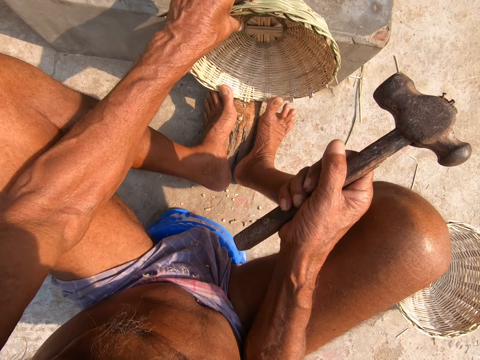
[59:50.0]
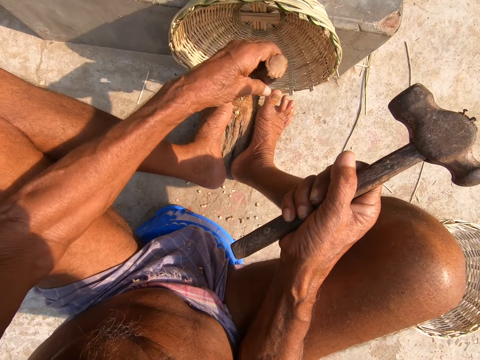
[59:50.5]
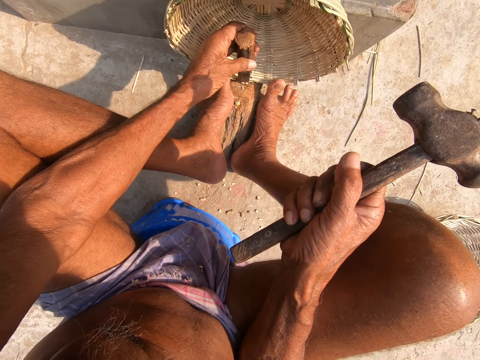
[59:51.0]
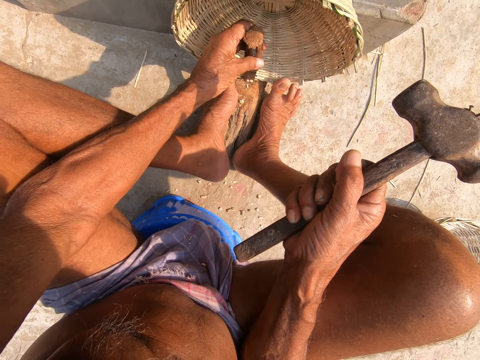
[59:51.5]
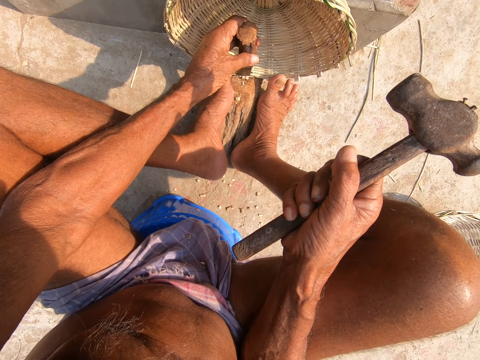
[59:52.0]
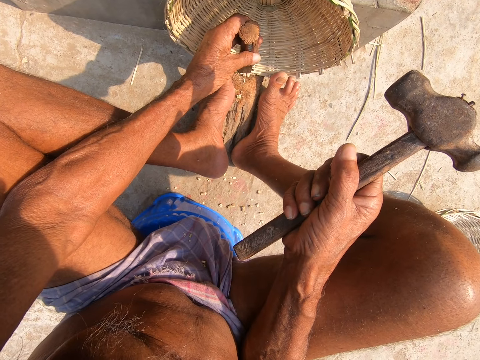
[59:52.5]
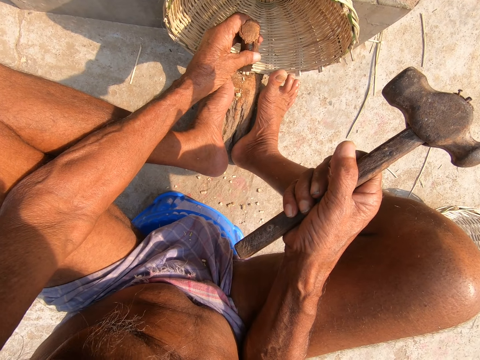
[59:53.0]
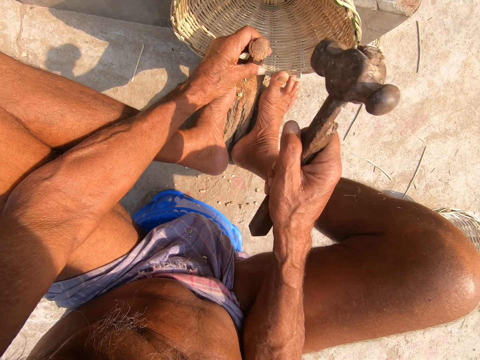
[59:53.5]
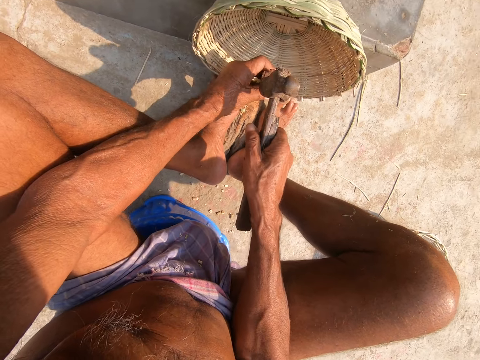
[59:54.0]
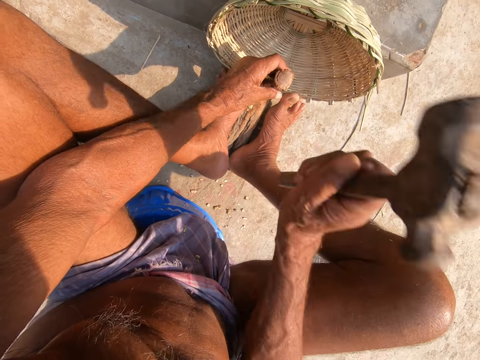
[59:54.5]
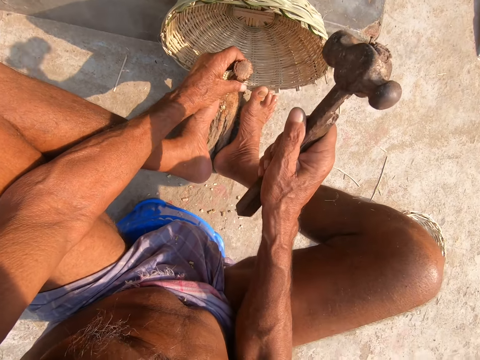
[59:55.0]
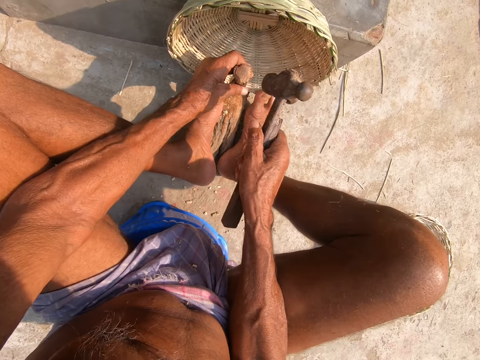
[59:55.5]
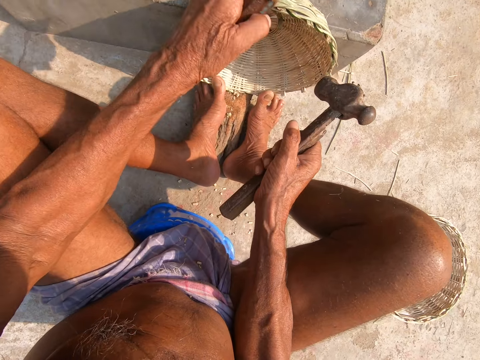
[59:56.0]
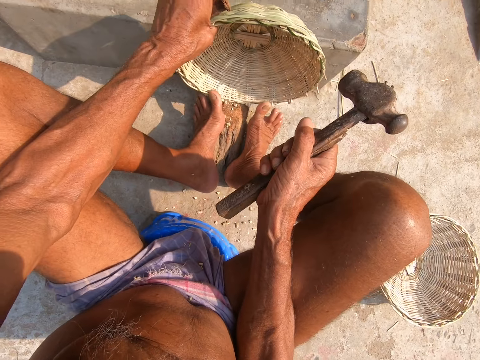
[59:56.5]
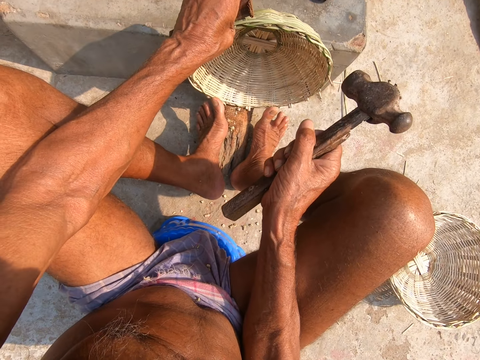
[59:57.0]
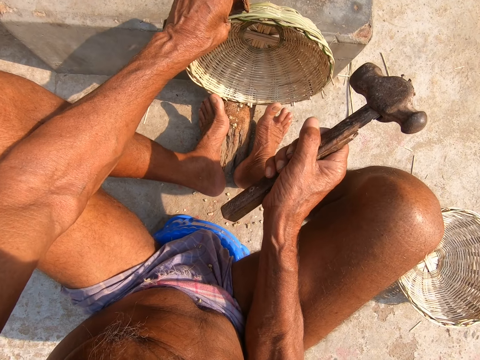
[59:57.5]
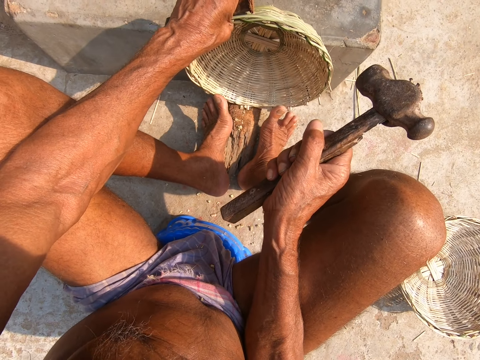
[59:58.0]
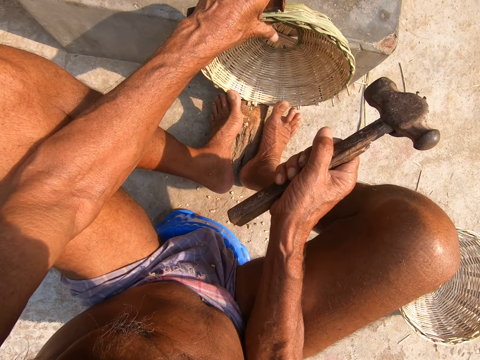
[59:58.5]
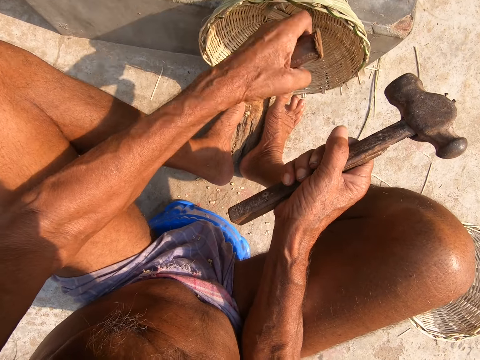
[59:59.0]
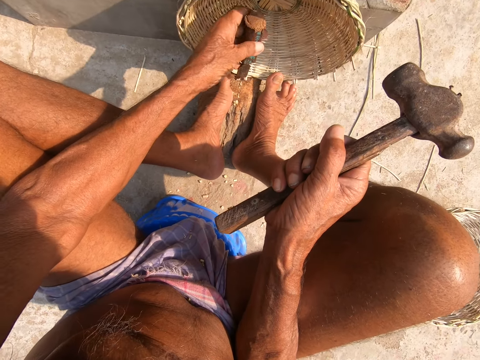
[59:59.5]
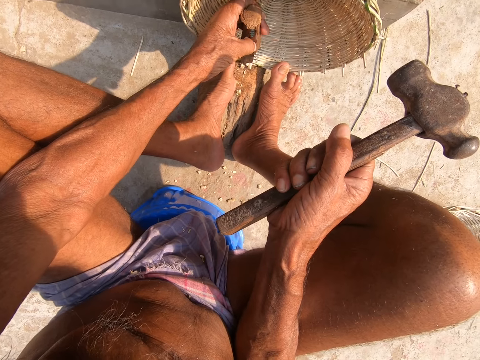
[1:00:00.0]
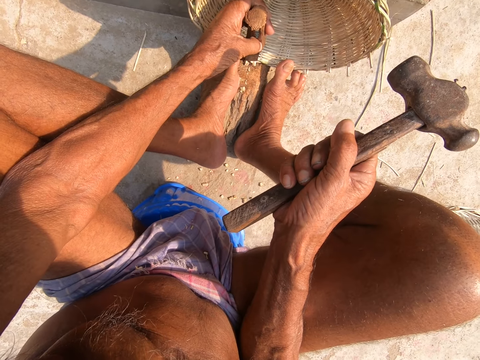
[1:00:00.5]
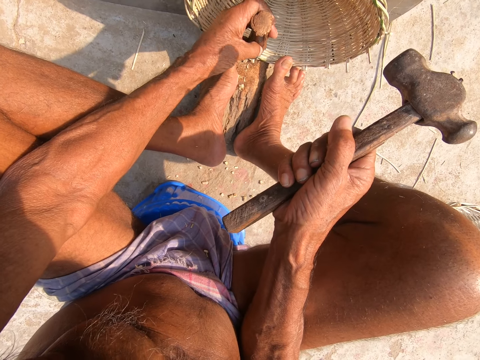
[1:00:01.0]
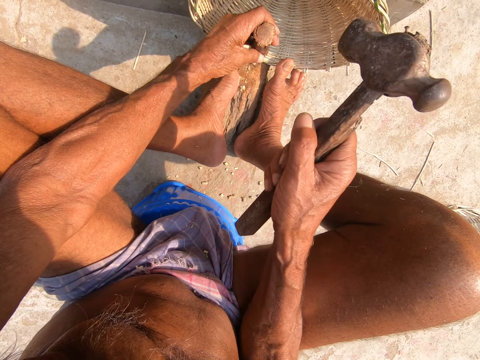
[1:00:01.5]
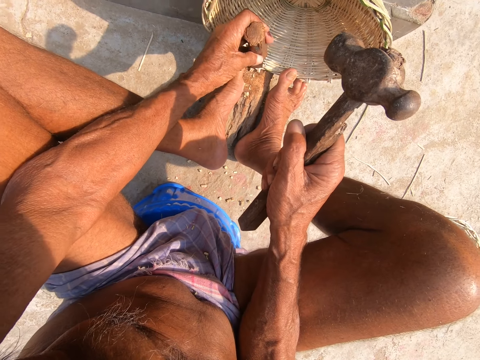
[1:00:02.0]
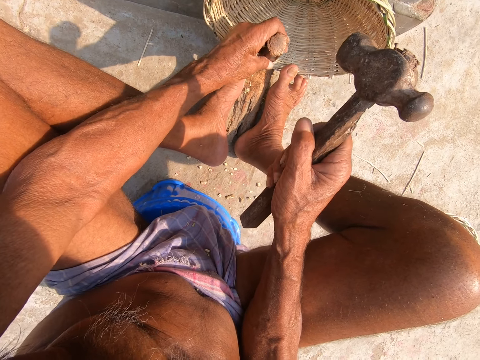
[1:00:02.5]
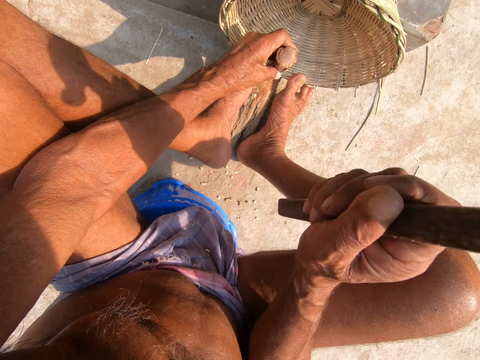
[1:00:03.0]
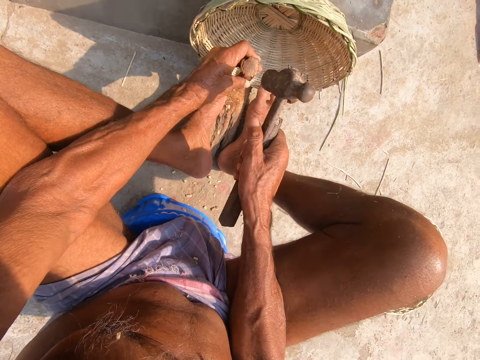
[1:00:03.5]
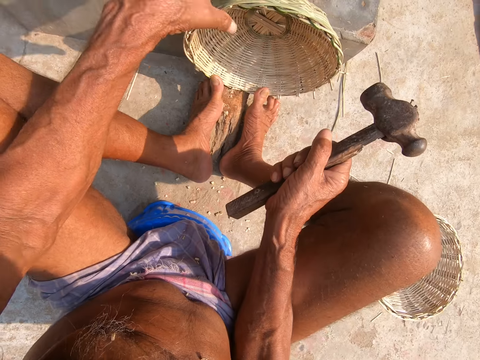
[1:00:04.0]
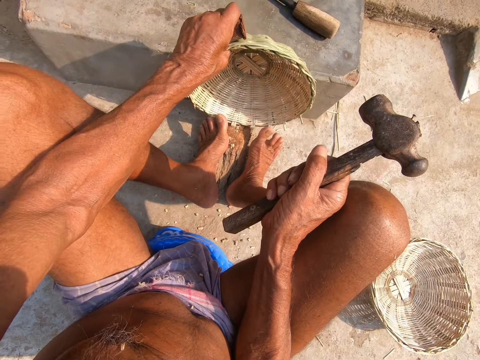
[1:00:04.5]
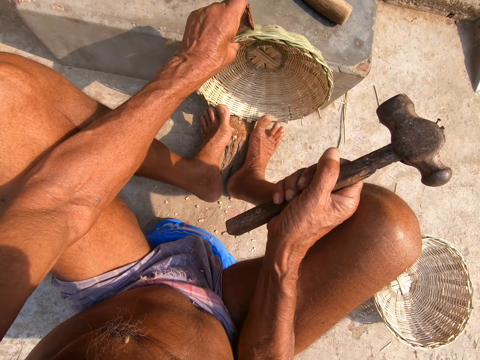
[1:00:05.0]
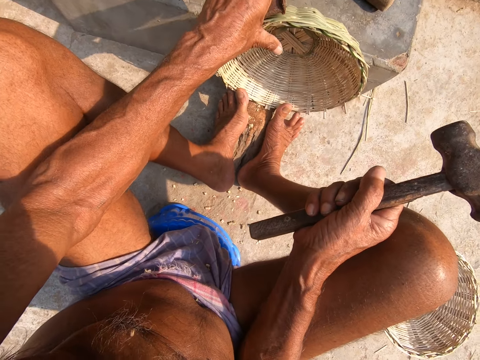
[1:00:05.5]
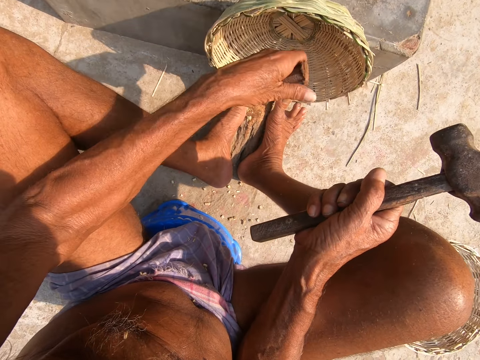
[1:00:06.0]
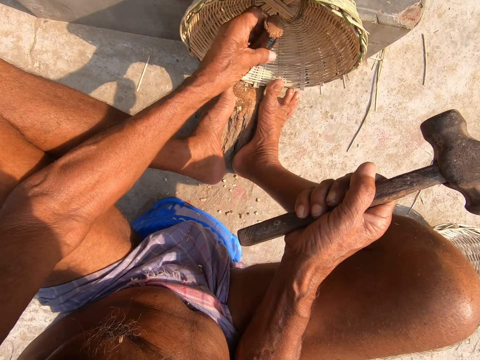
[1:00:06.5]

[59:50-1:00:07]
The camera wearer rotates the basket. He places the chisel in his left hand on the edge of the basket. He hammers the chisel in his left hand on the edge of the basket with the hammer in his right hand. He trims the basket. He moves the basket on the log of wood with his left hand. He rotates the basket. He places the chisel in his left hand on the edge of the basket. He hammers the chisel in his left hand on the edge of the basket with the hammer in his right hand. He trims the basket. He moves the basket on the log of wood with his left hand.

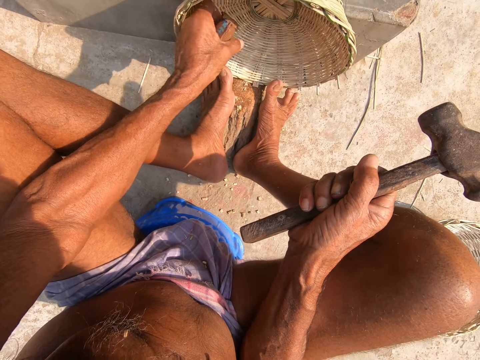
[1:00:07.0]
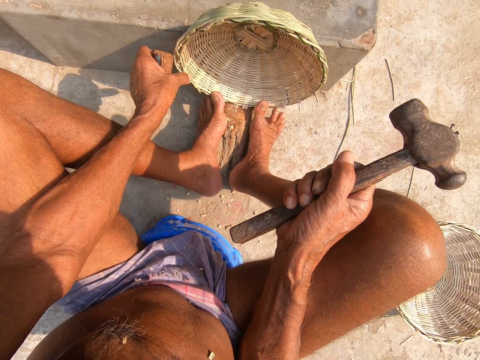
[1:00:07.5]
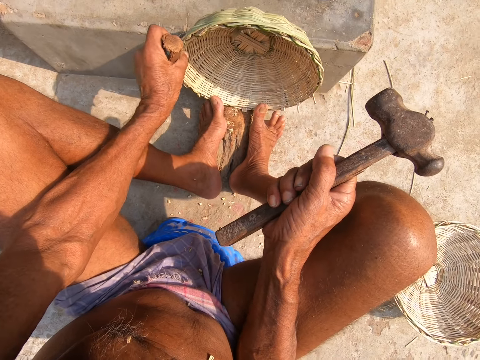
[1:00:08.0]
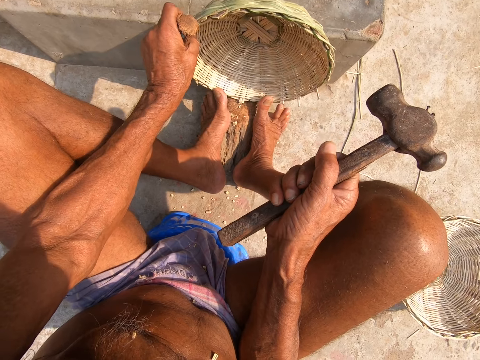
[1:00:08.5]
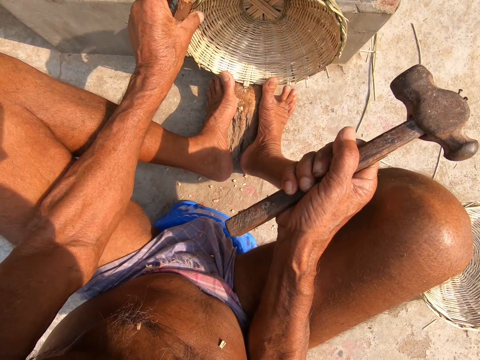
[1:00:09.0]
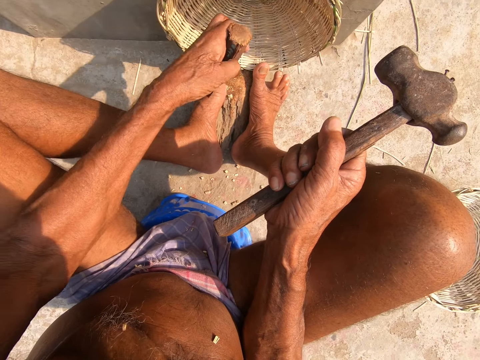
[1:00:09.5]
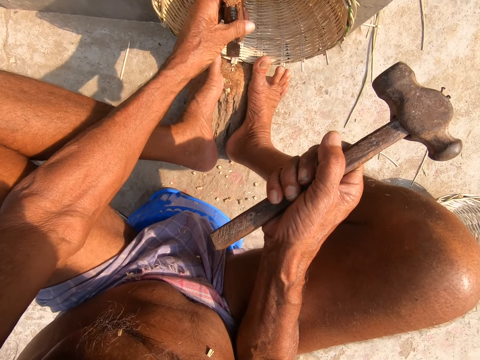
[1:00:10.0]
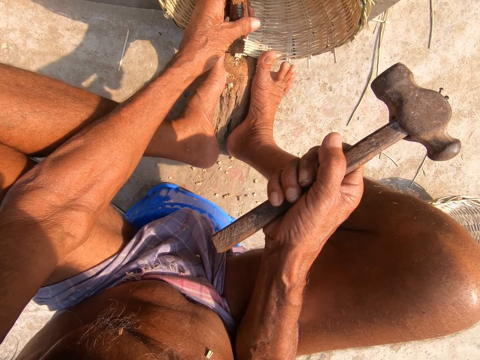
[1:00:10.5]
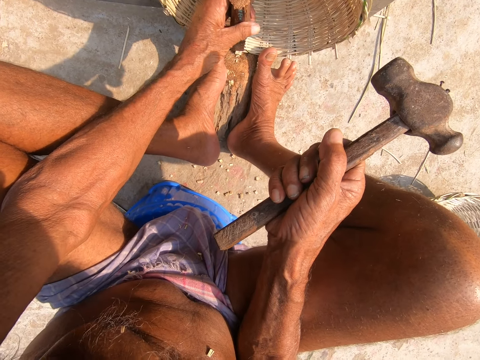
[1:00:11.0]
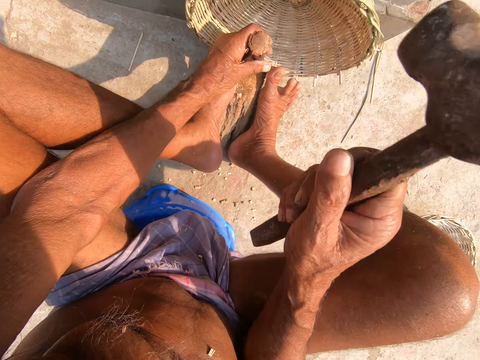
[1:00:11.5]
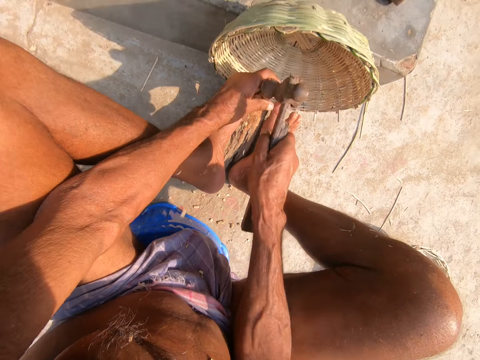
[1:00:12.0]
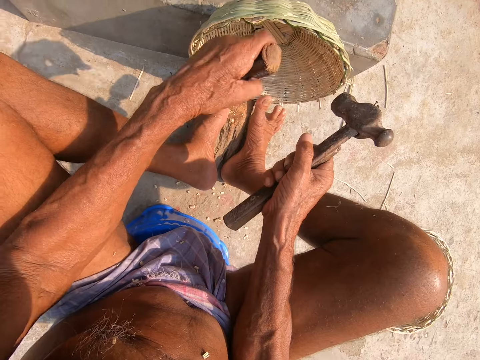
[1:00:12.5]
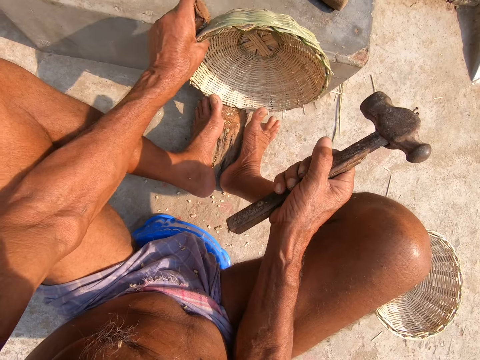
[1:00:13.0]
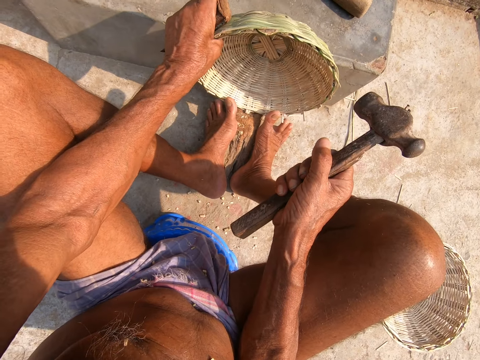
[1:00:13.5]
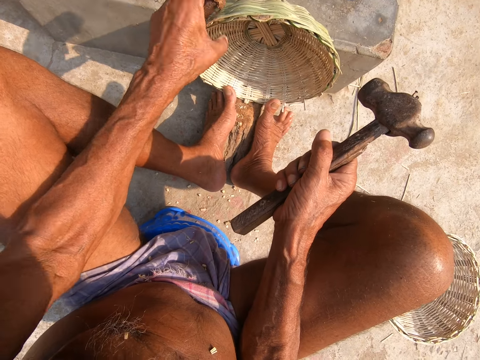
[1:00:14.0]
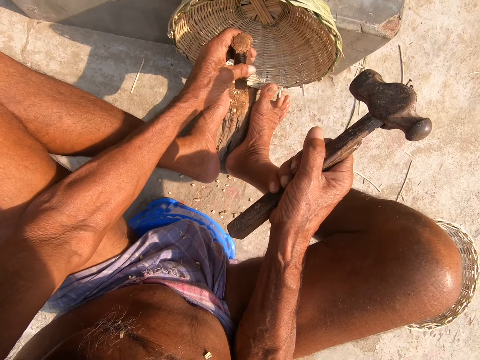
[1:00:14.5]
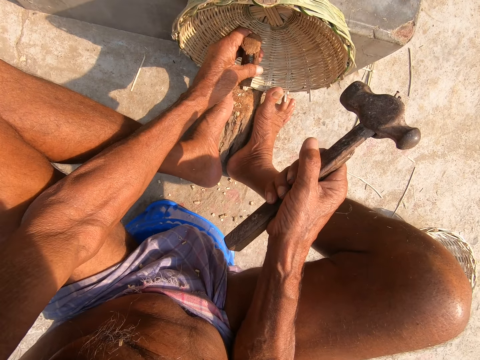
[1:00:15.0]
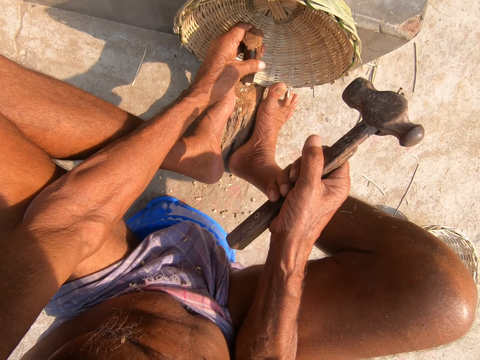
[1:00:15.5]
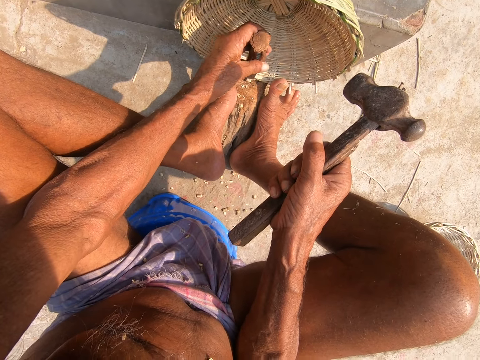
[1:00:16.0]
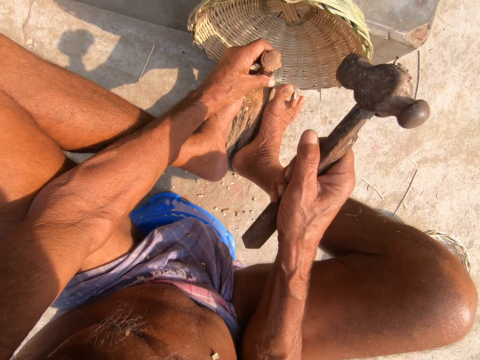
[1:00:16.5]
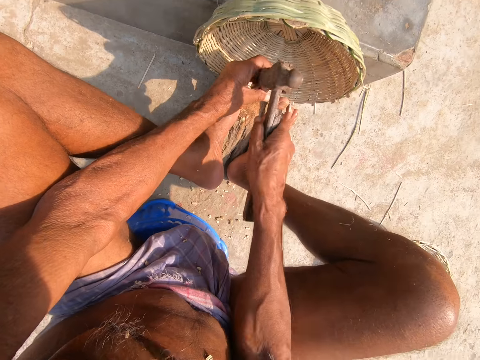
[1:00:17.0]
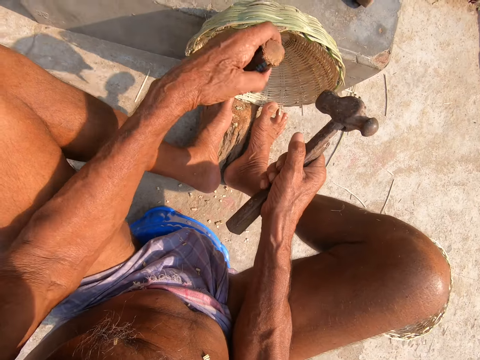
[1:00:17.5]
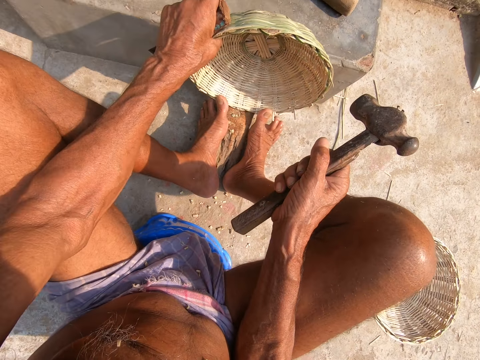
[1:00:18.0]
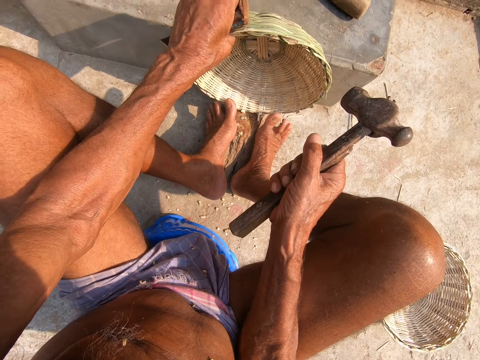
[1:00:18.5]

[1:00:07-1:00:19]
The camera wearer places the chisel in his left hand on the edge of the basket. He rotates the basket. He hammers the chisel in his left hand on the edge of the basket with the hammer in his right hand. He moves the basket on the log of wood with his left hand. He trims the basket. He rotates the basket. He places the chisel in his left hand on the edge of the basket. He hammers the chisel in his left hand on the edge of the basket with the hammer in his right hand. He moves the basket on the log of wood with his left hand. He trims the basket.
